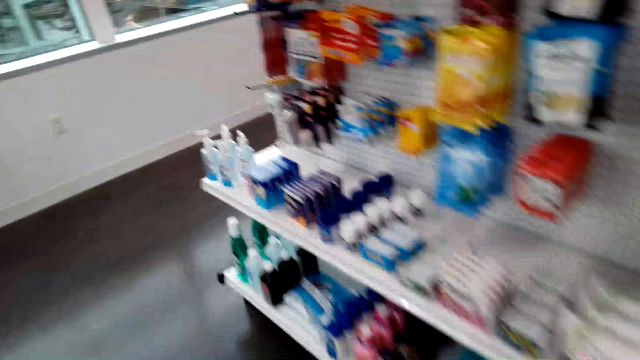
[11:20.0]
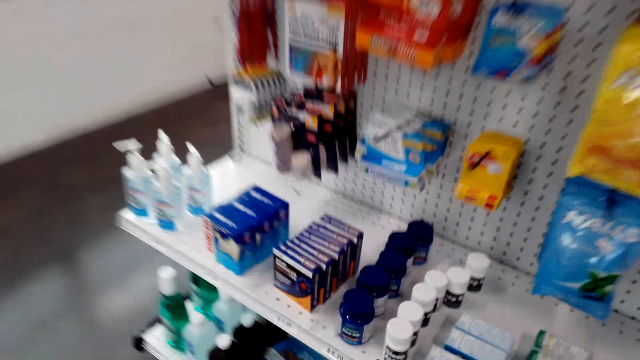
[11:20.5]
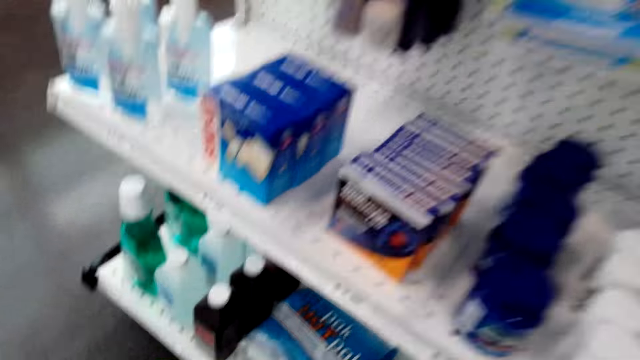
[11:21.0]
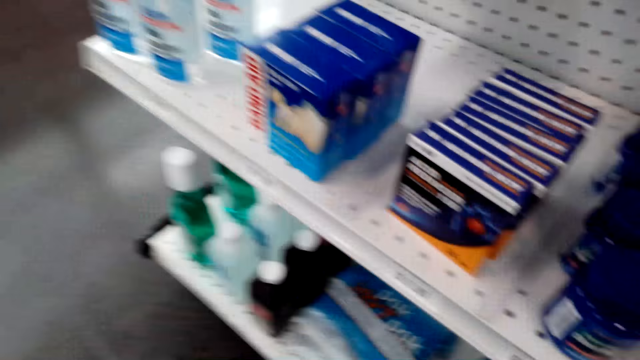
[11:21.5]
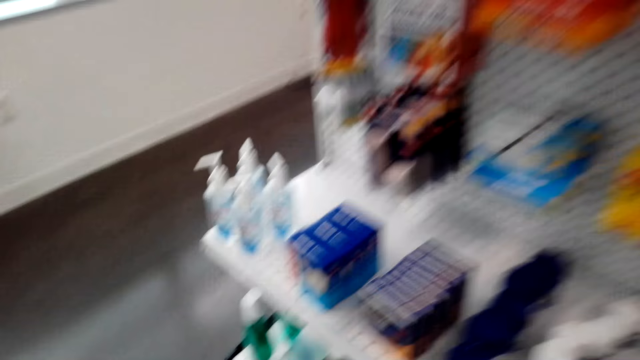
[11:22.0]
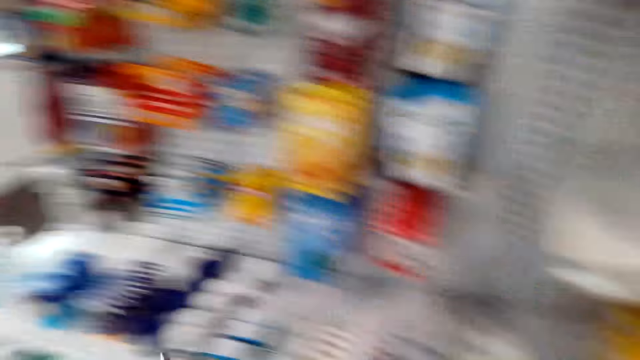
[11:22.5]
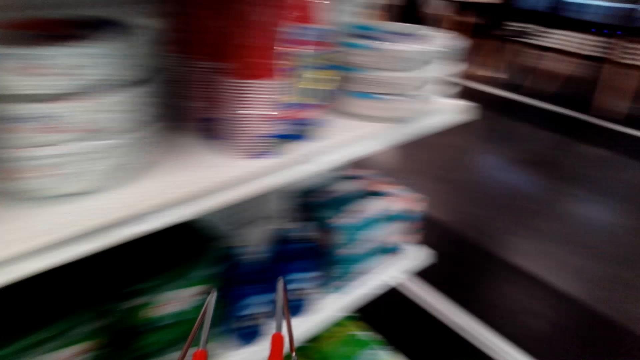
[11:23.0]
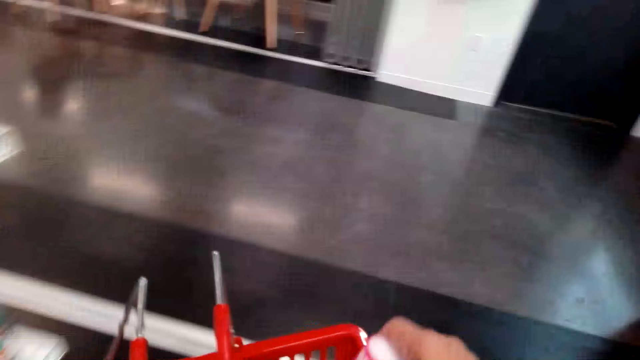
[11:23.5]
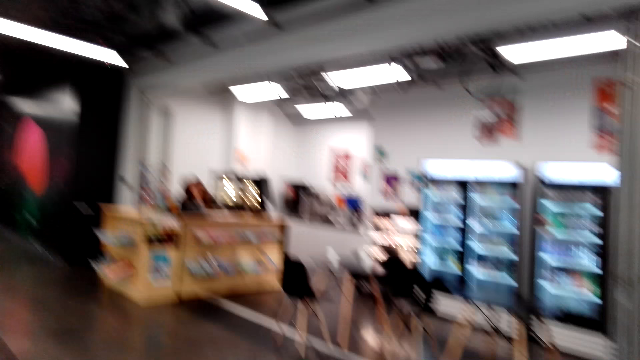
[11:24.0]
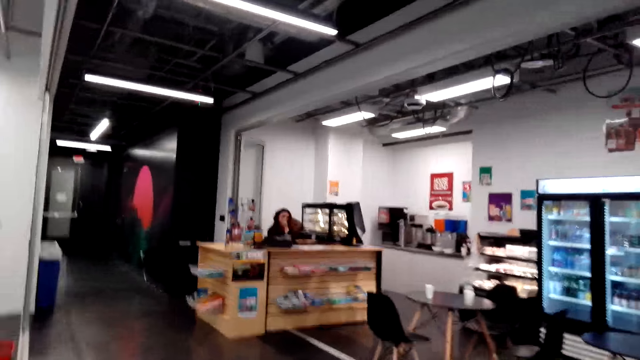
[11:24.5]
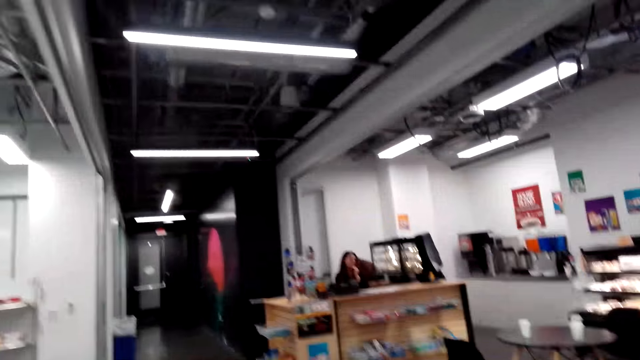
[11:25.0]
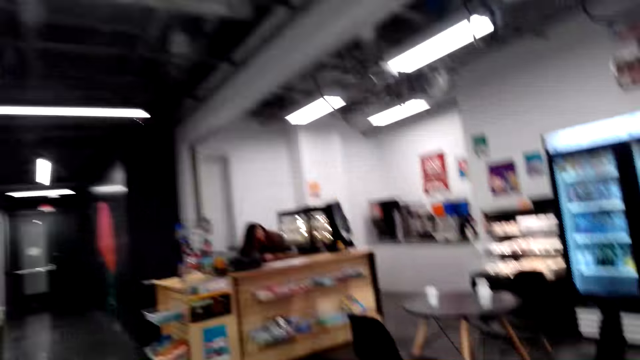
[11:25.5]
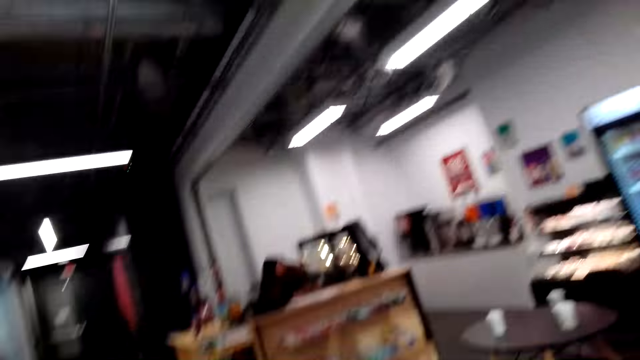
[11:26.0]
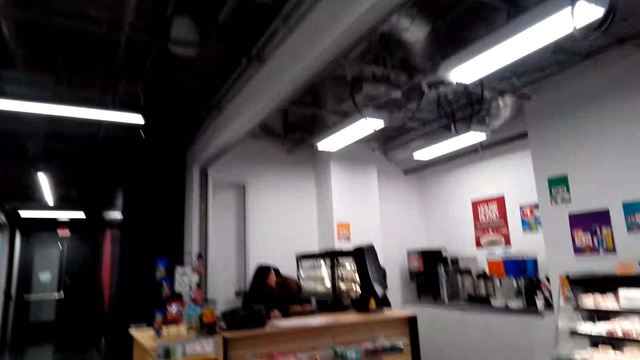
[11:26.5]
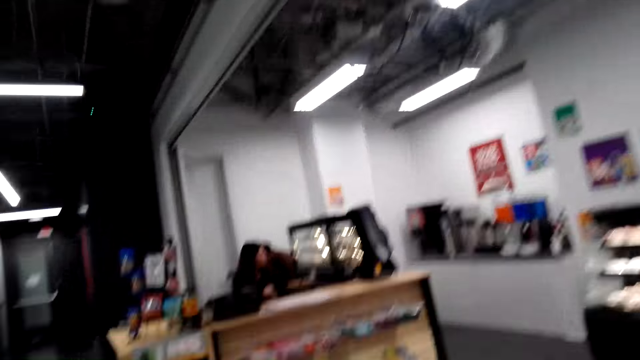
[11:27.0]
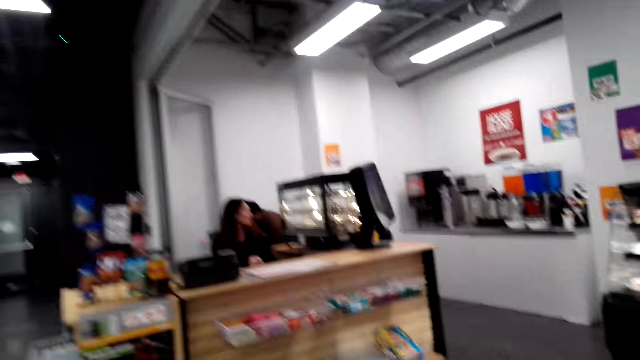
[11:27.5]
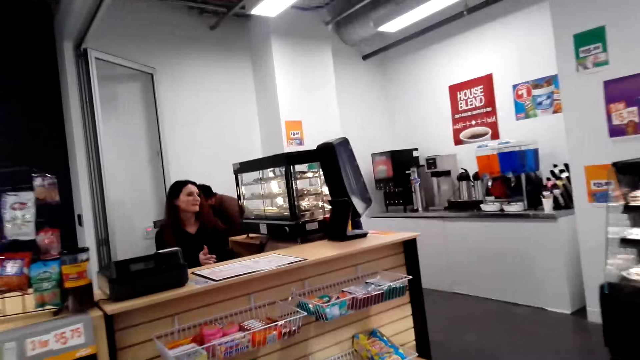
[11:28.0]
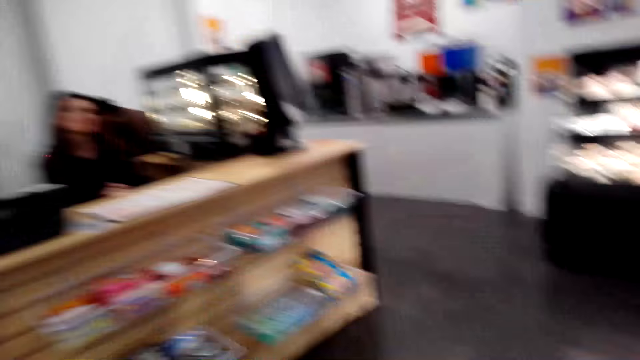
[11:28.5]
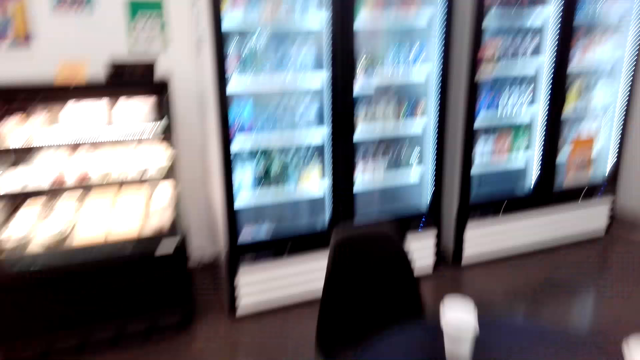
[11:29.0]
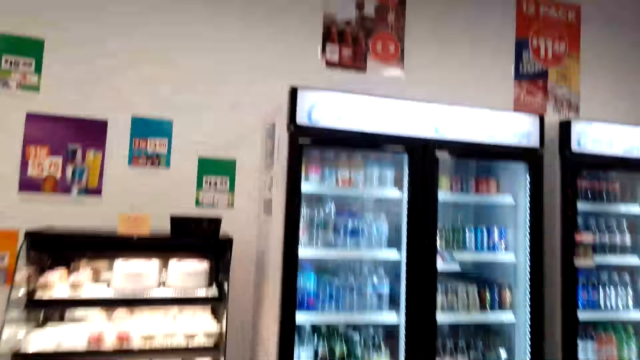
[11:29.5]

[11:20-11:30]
The camera wearer looks on items on the shelves. They walk in the supermarket.

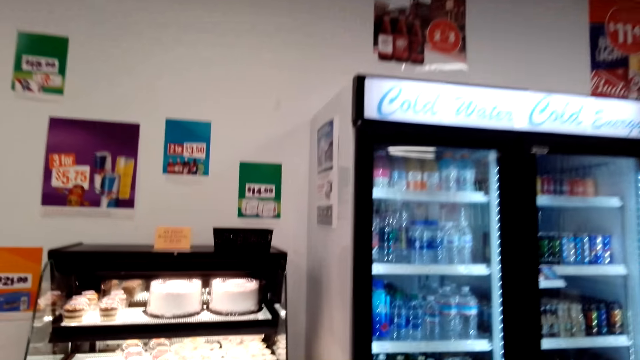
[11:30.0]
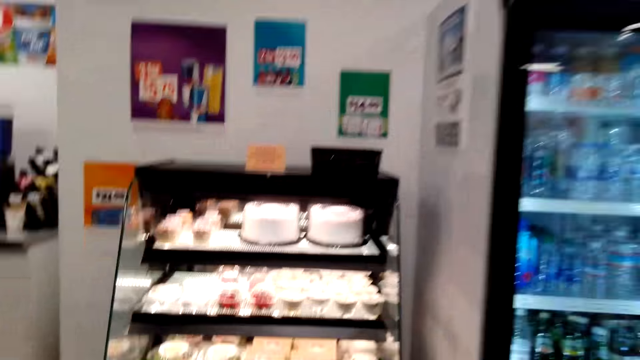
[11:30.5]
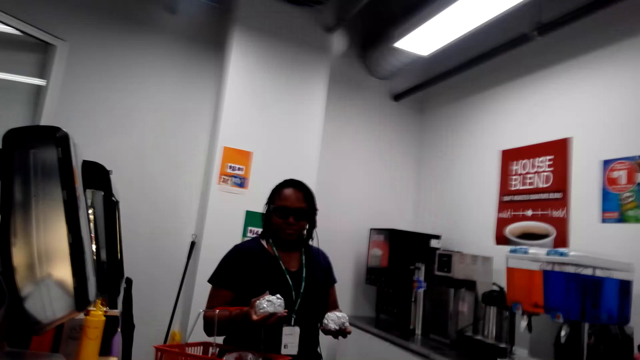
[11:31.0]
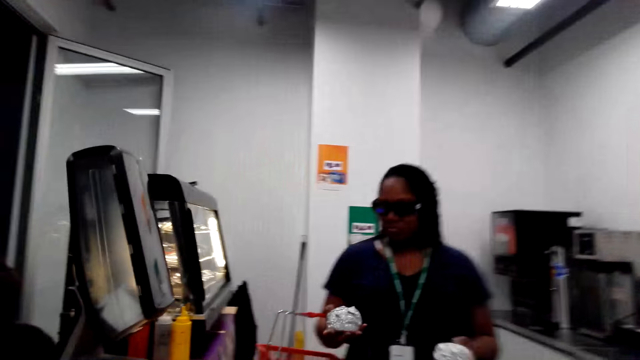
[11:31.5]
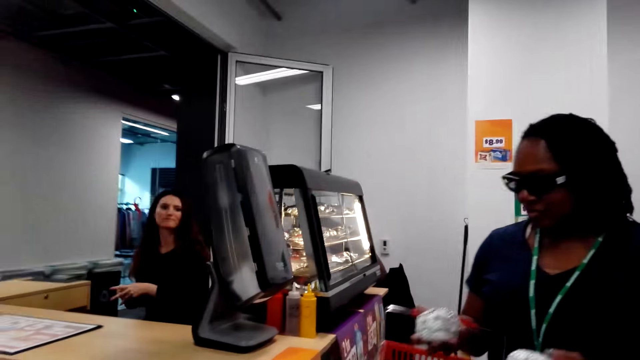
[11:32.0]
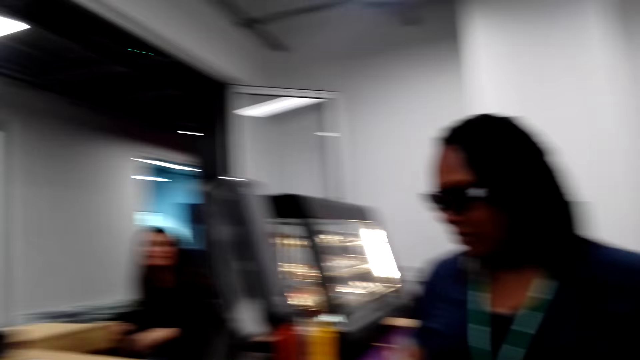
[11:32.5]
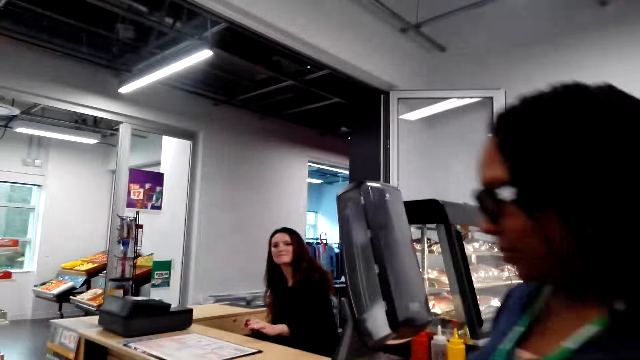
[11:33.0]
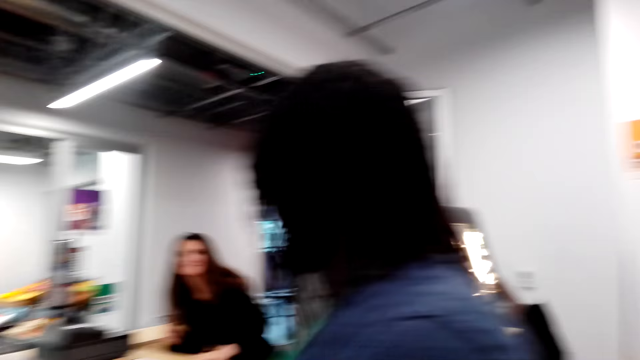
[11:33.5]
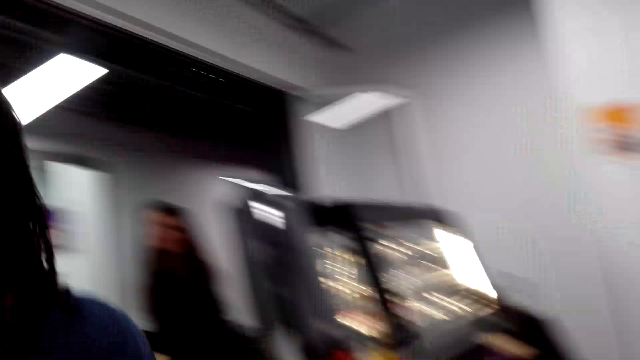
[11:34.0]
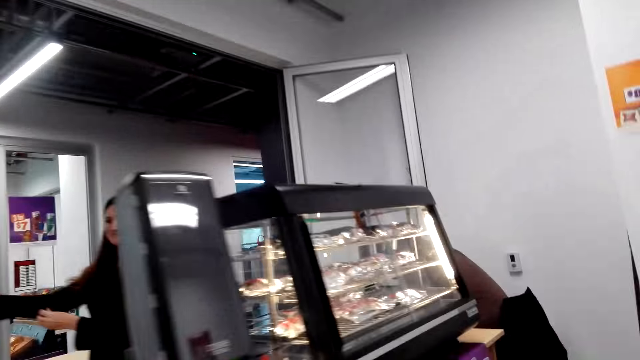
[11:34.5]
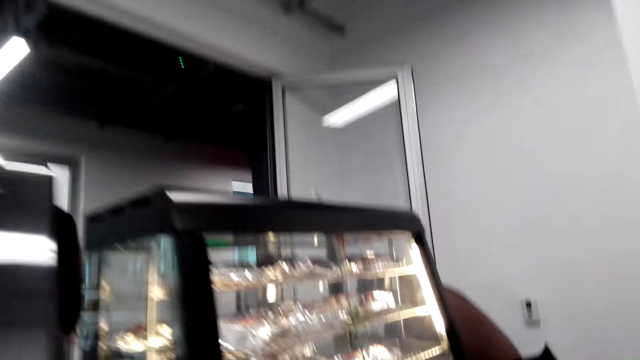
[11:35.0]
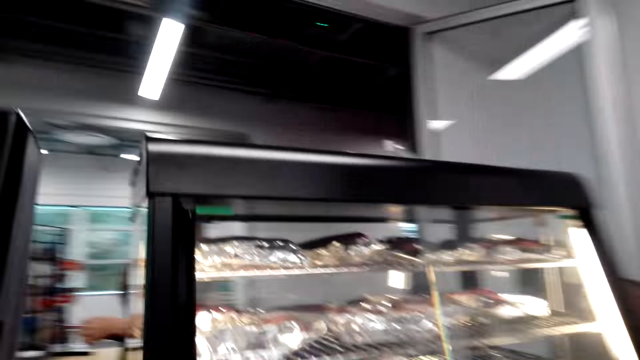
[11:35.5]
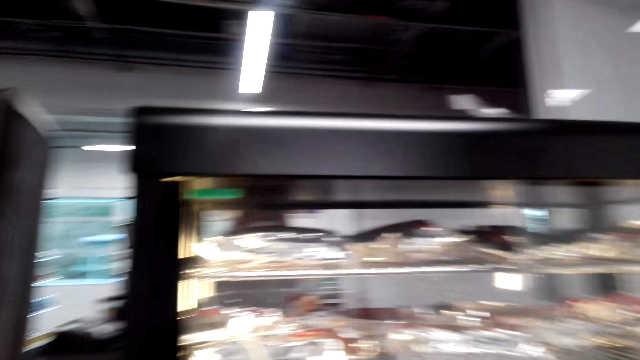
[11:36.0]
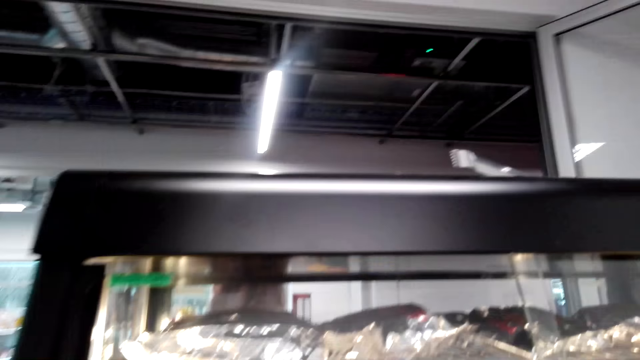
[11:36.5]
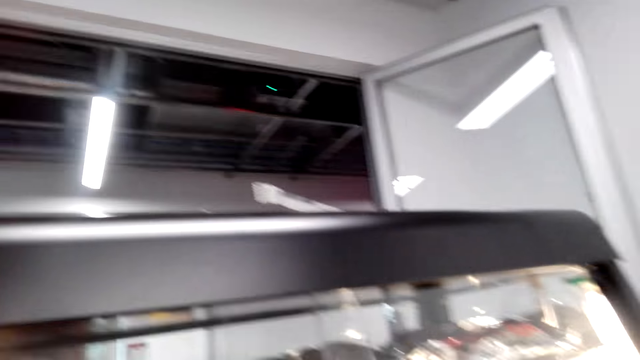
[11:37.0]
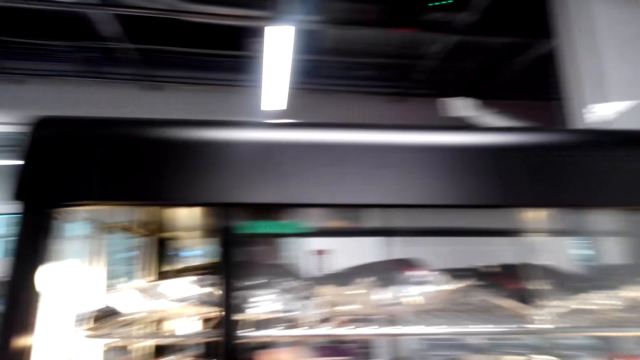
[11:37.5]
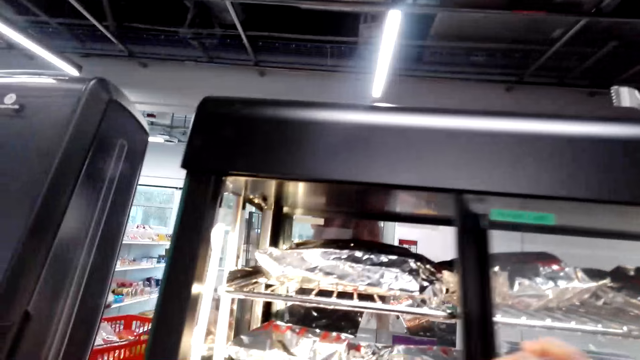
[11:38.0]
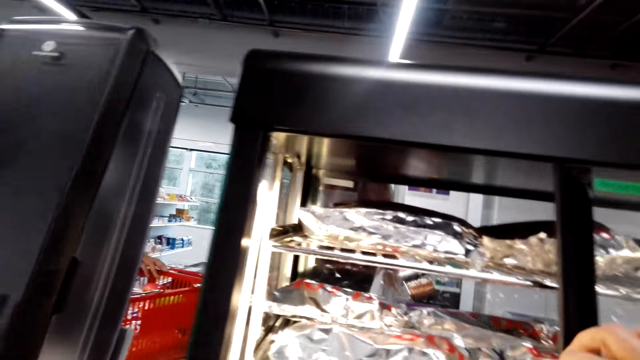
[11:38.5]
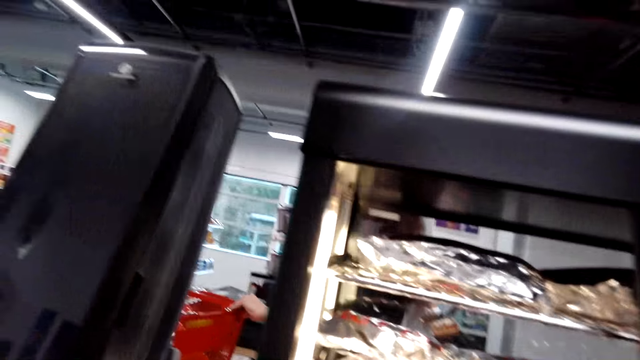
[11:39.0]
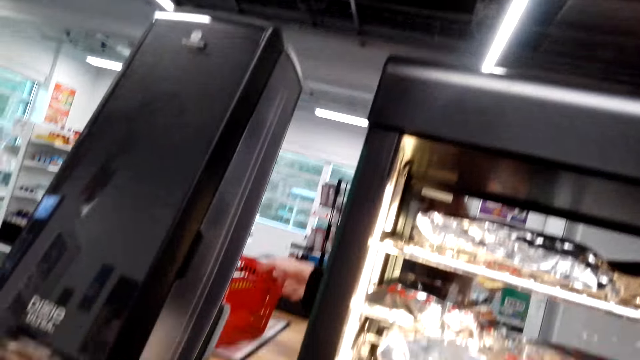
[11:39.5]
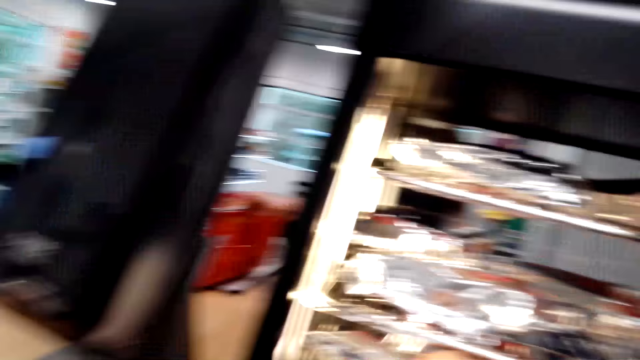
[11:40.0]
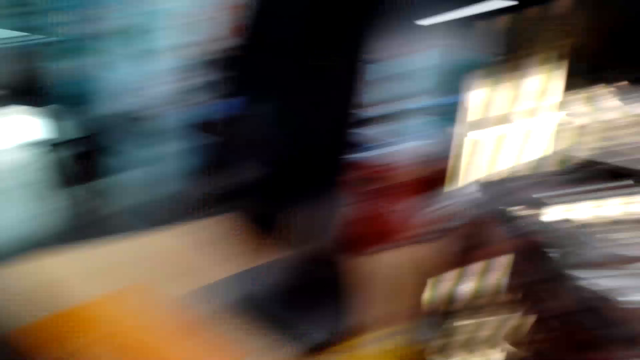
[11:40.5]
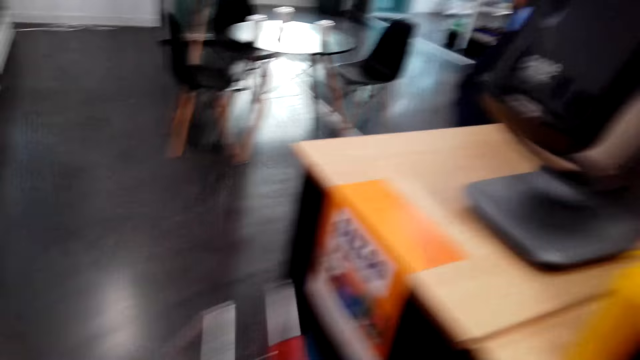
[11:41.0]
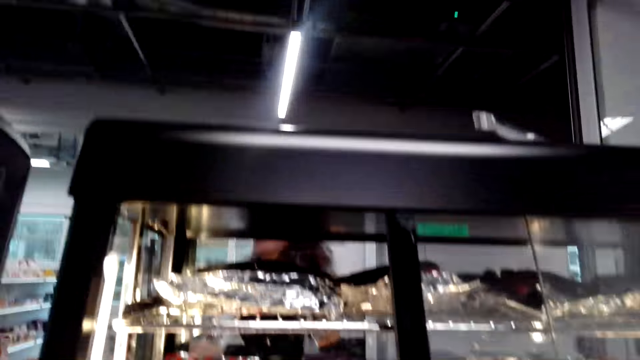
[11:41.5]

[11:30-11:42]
A woman takes sandwiches from the grill. The camera wearer walks in the supermarket. They open the food display grill door. They take a hotdog from the grill.
